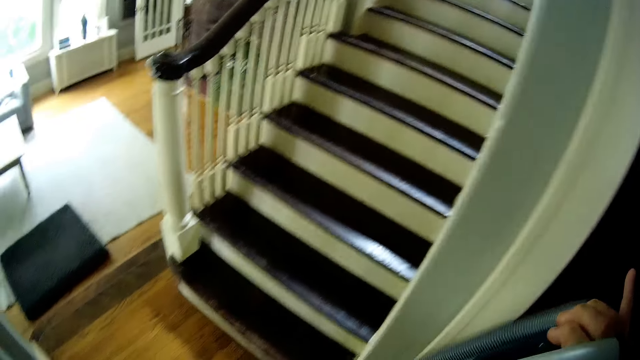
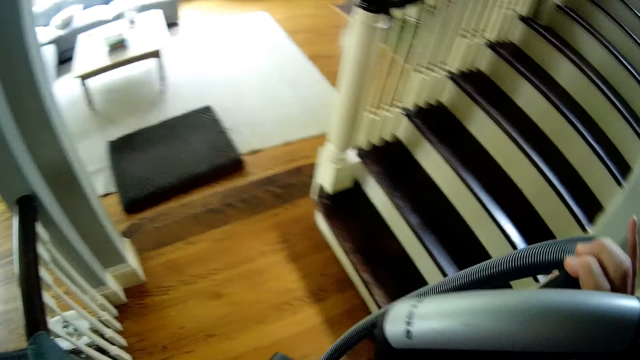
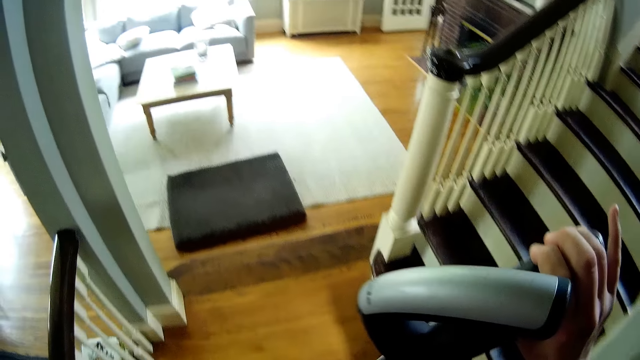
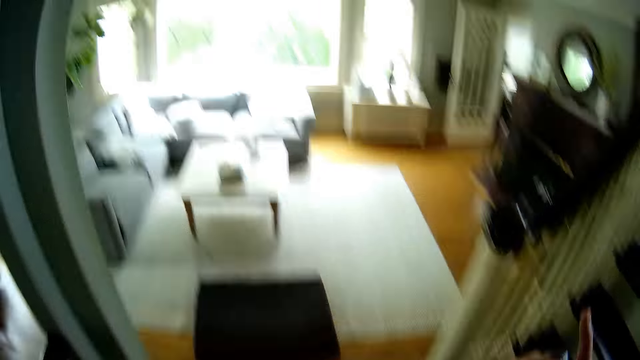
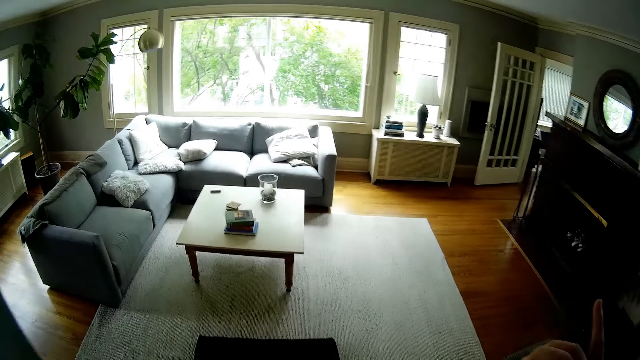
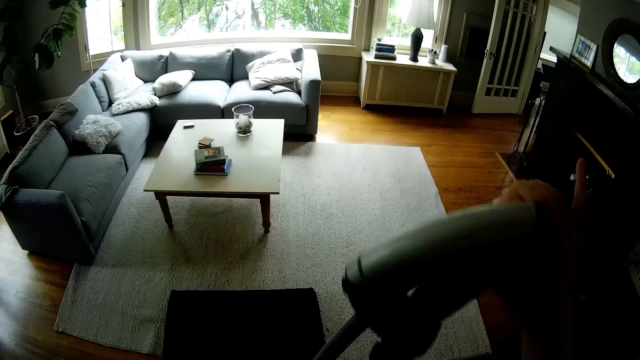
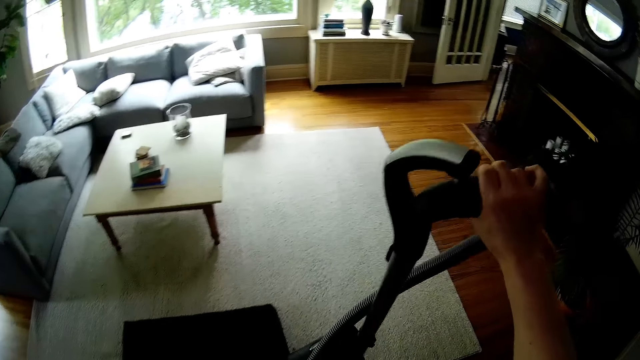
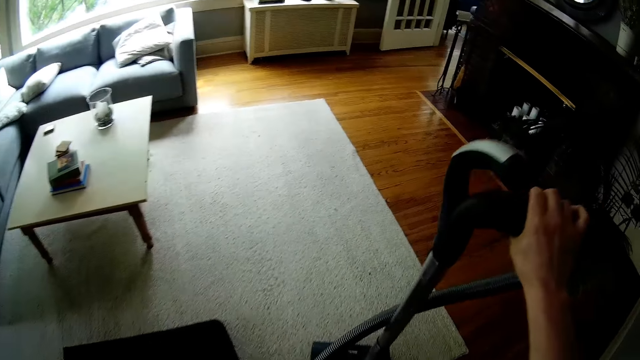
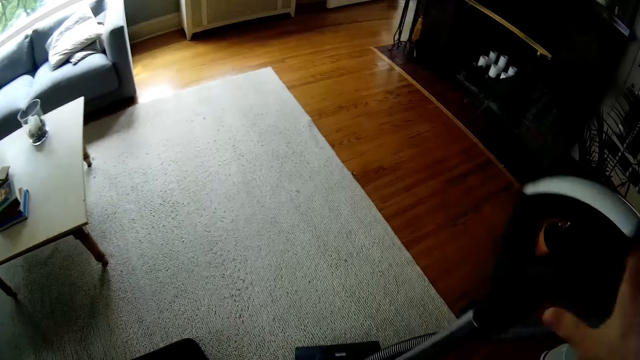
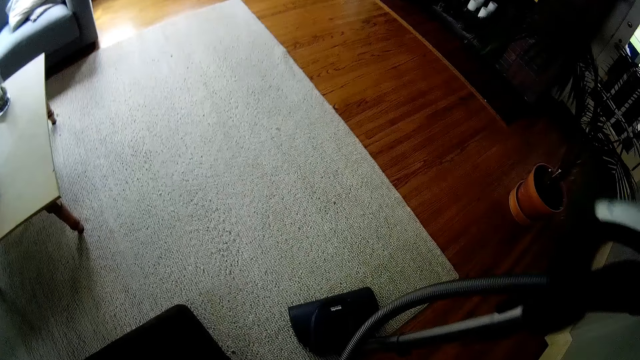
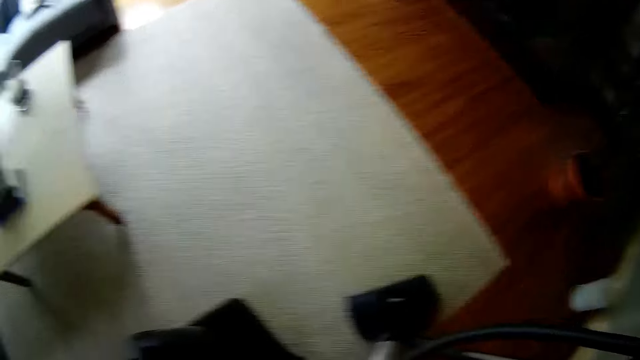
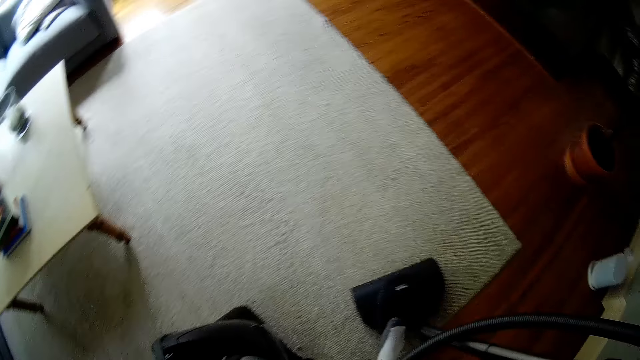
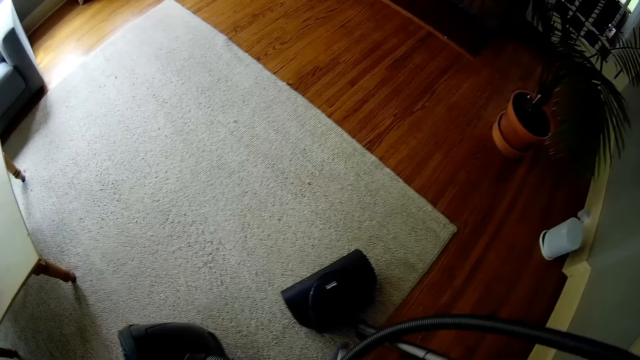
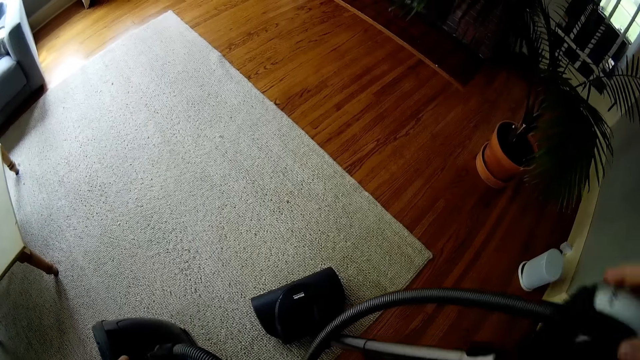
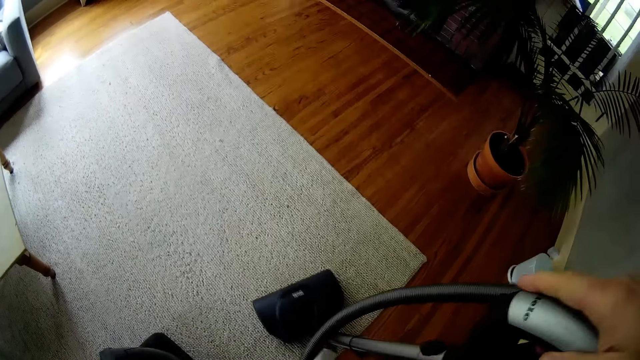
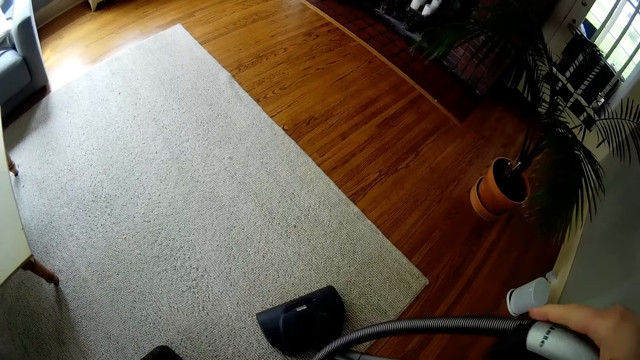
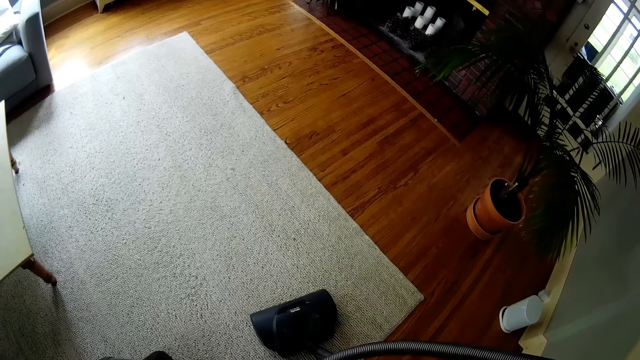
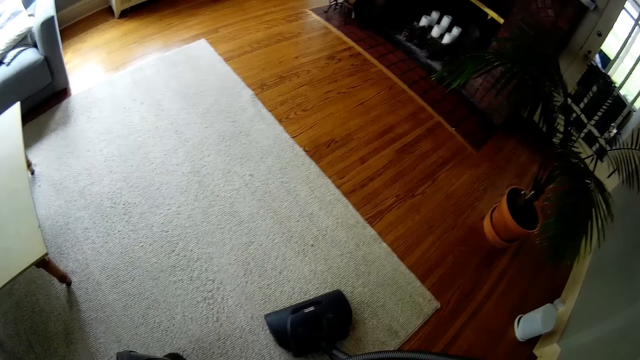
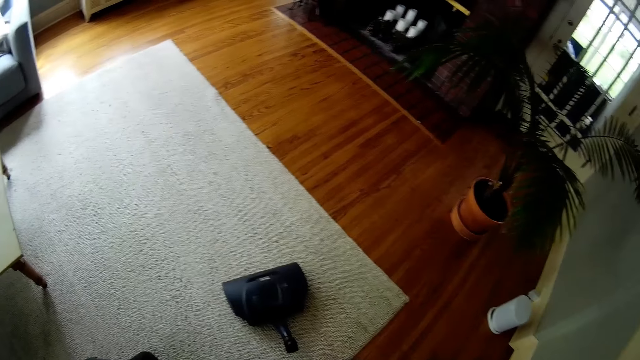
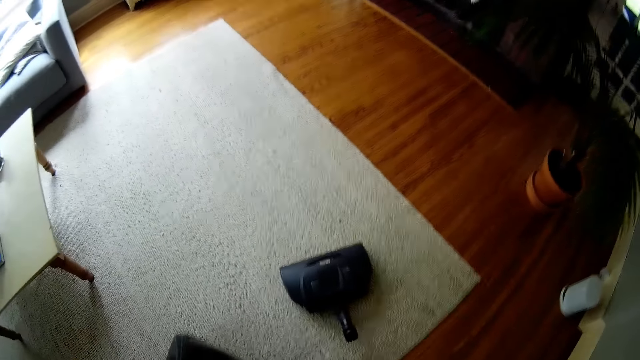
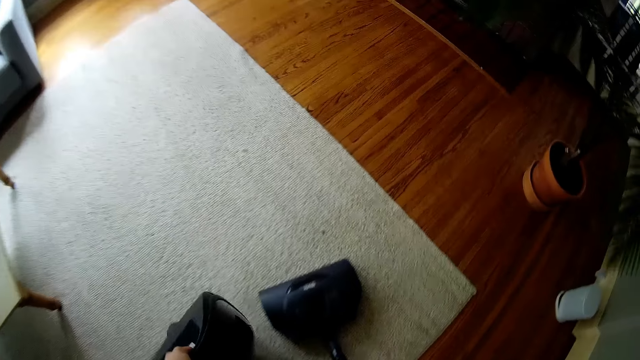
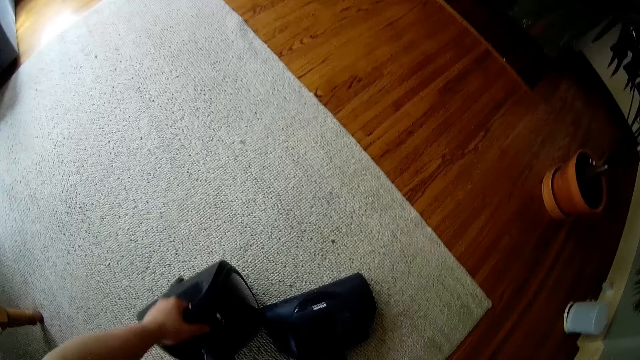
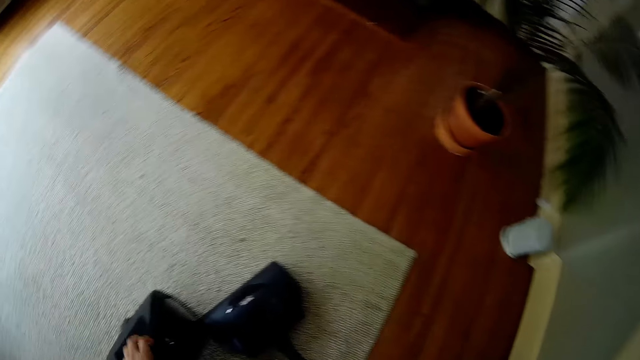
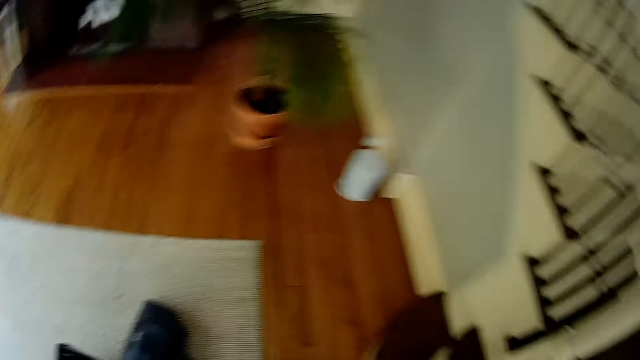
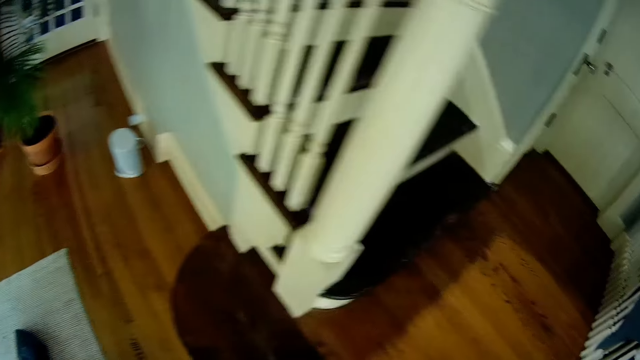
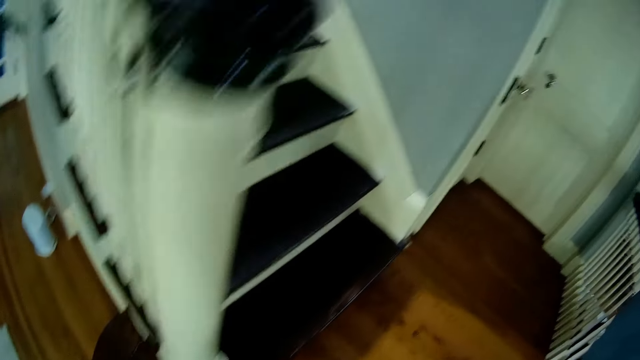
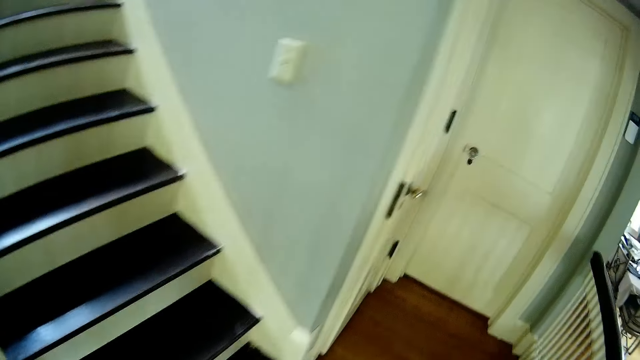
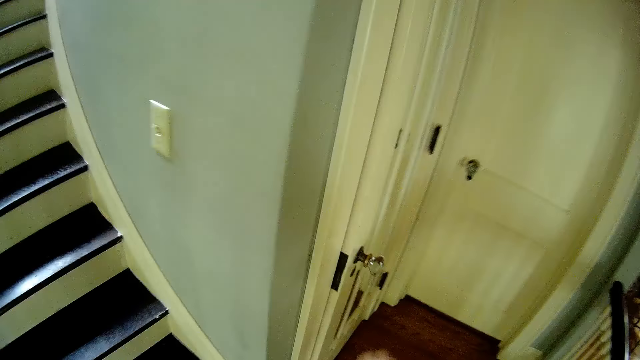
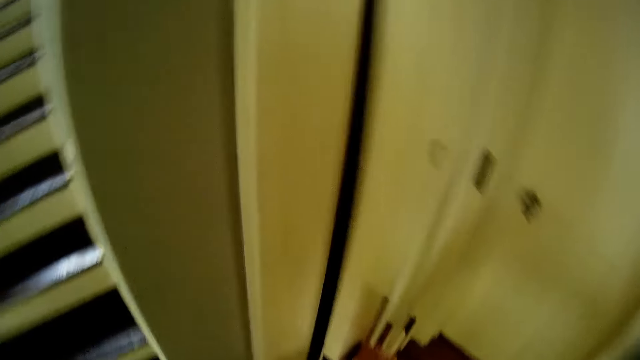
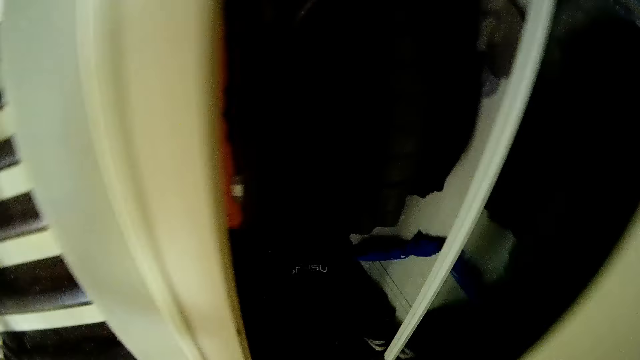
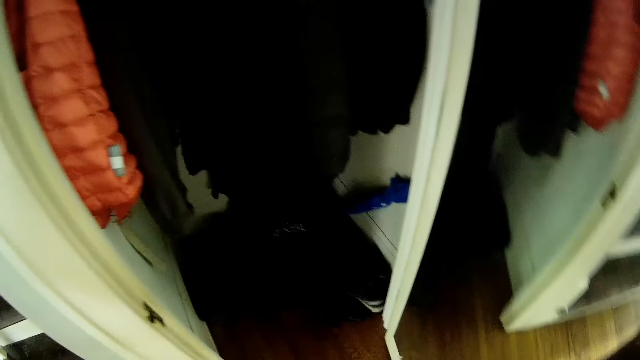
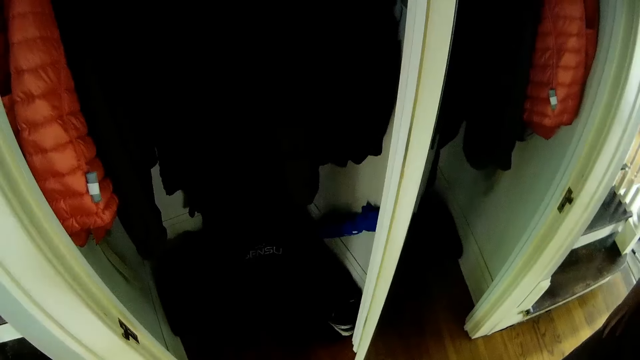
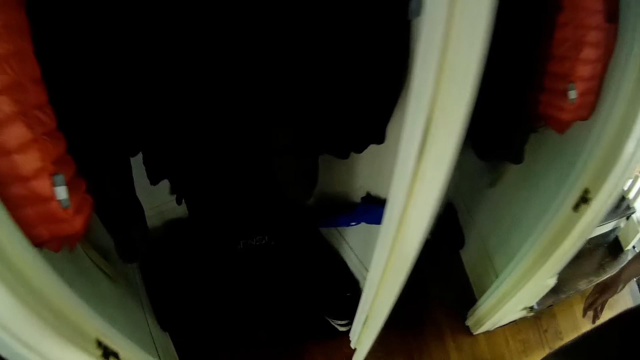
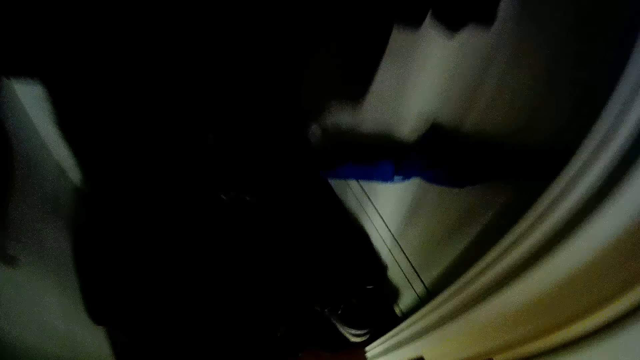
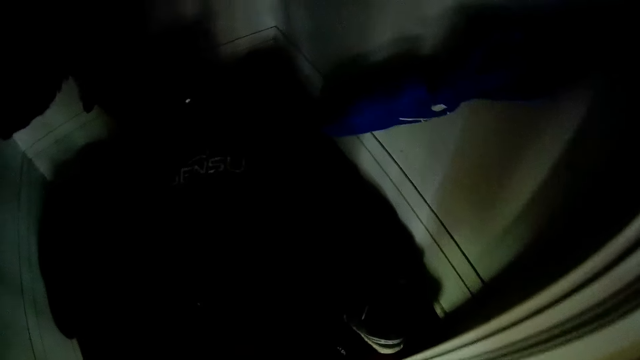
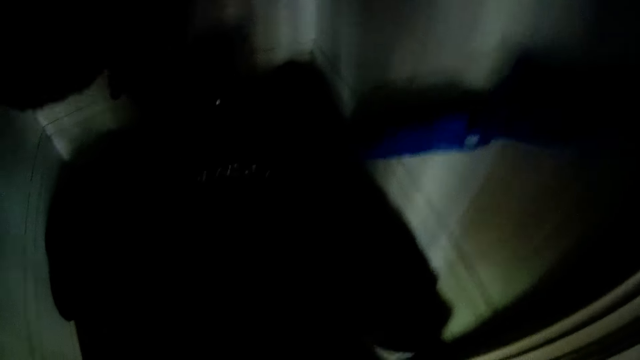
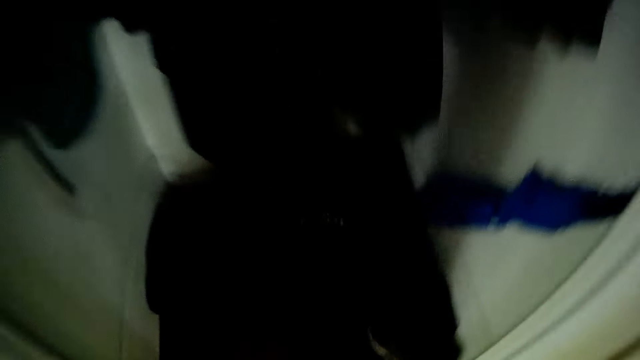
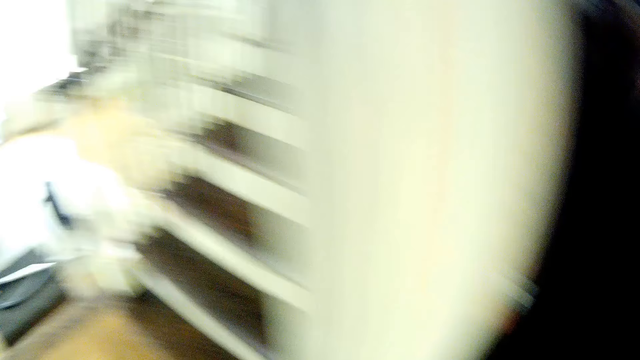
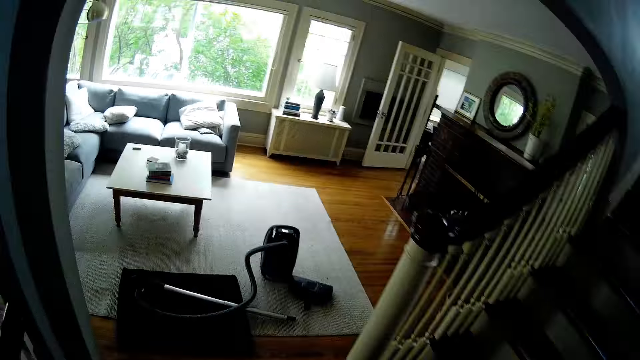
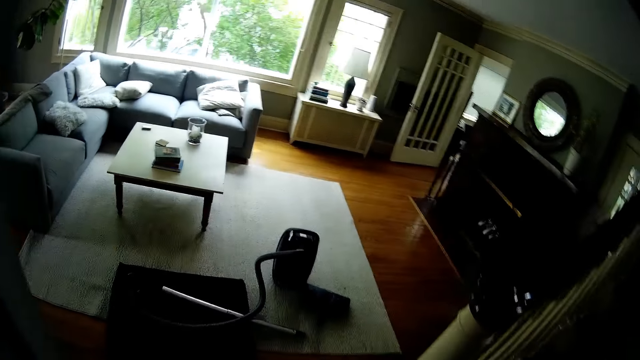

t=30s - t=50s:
The camera wearer carries the vacuum cleaner. He sets the vacuum cleaner on the carpet. He walks to the closet. He opens the closet door with his right hand. He bends down. He walks towards the vacuum cleaner.
